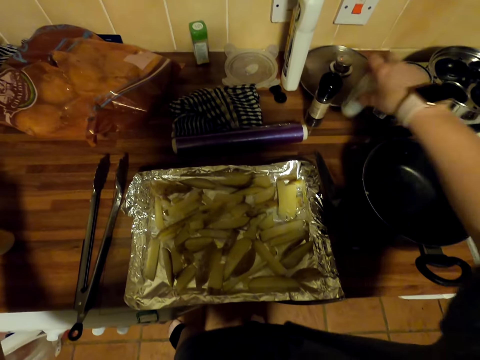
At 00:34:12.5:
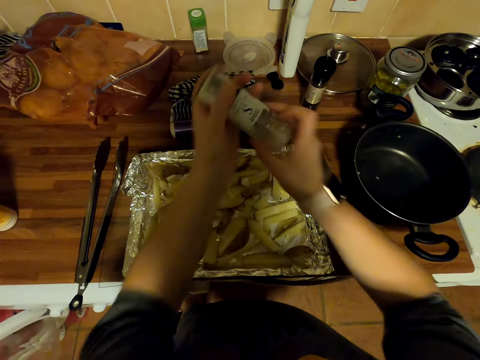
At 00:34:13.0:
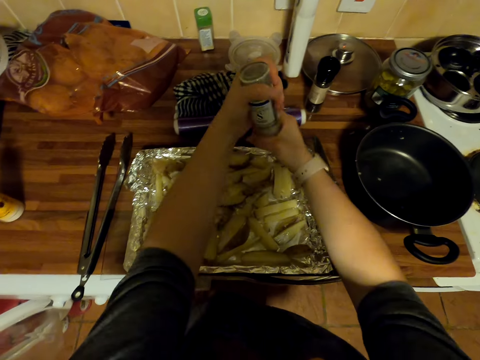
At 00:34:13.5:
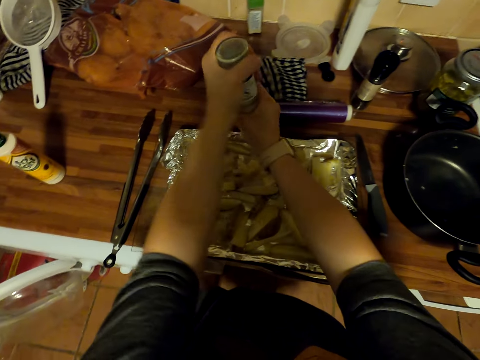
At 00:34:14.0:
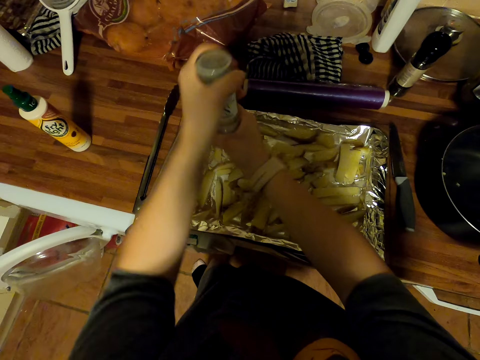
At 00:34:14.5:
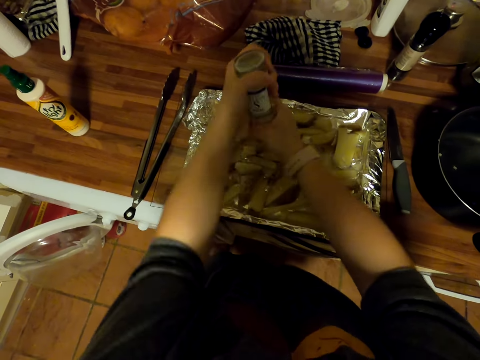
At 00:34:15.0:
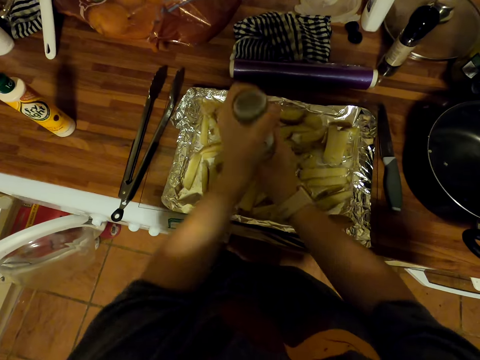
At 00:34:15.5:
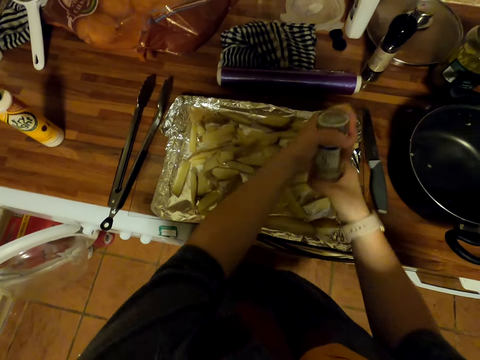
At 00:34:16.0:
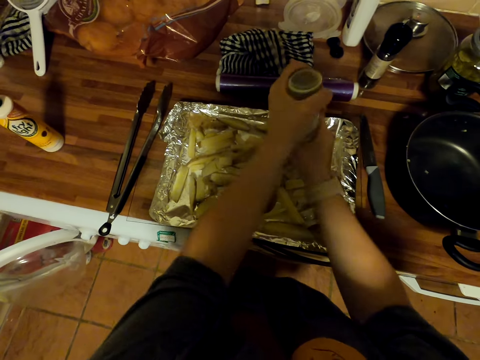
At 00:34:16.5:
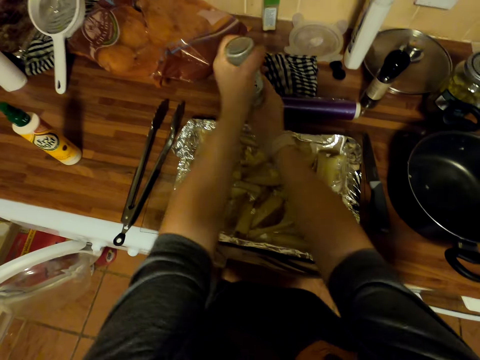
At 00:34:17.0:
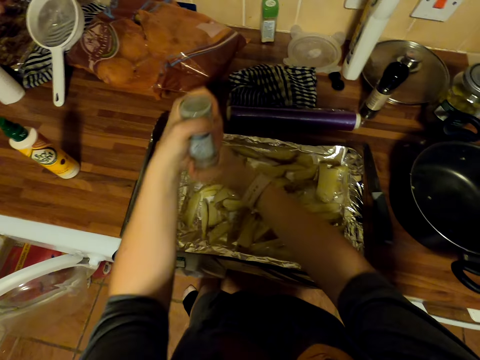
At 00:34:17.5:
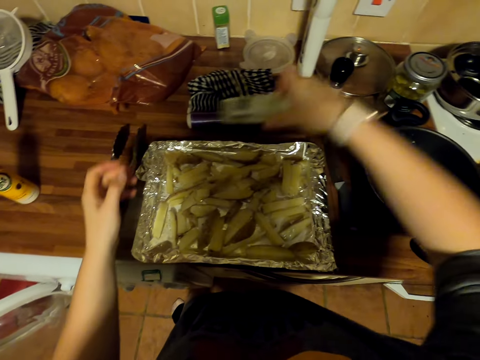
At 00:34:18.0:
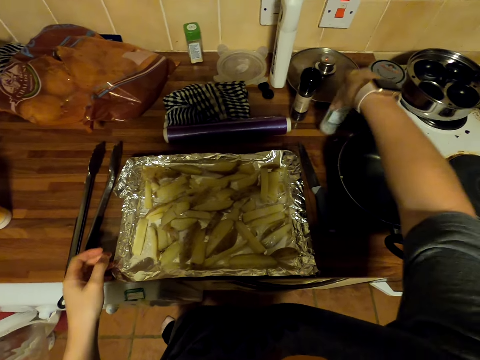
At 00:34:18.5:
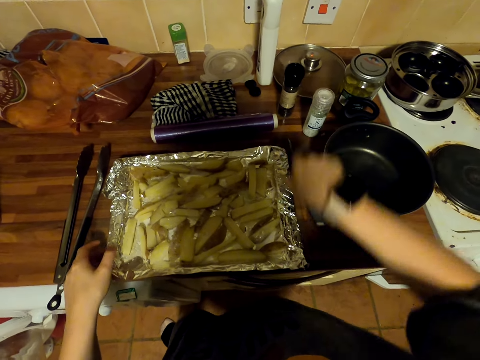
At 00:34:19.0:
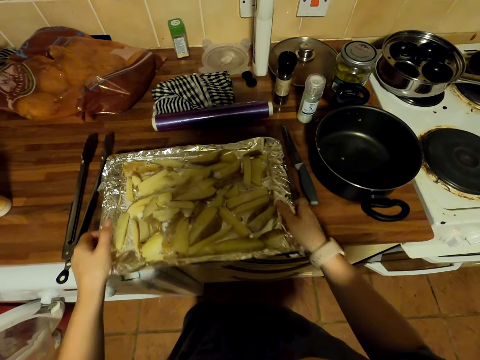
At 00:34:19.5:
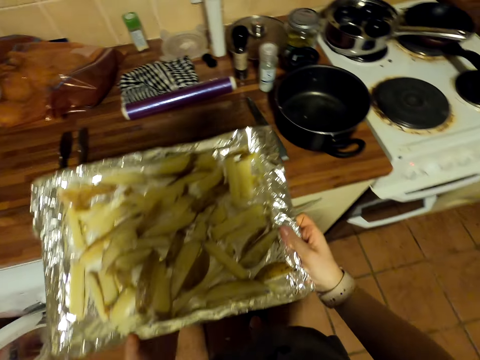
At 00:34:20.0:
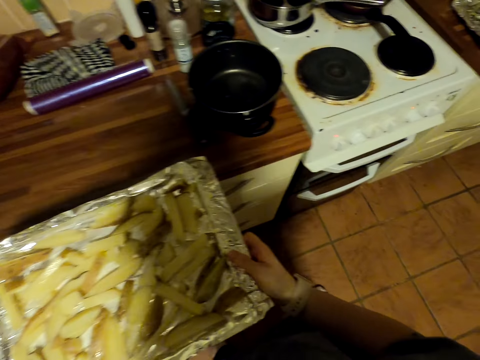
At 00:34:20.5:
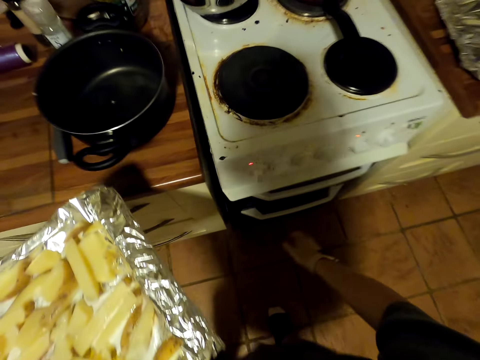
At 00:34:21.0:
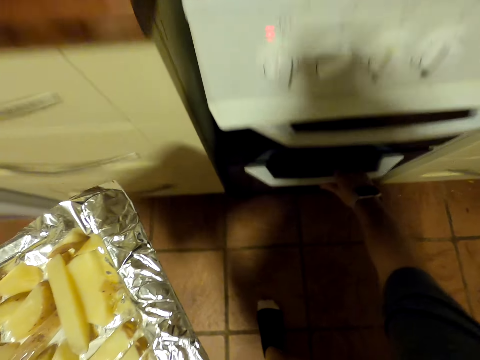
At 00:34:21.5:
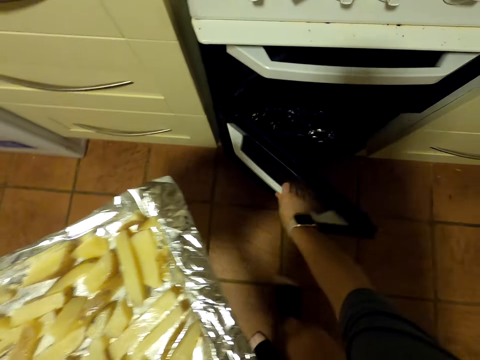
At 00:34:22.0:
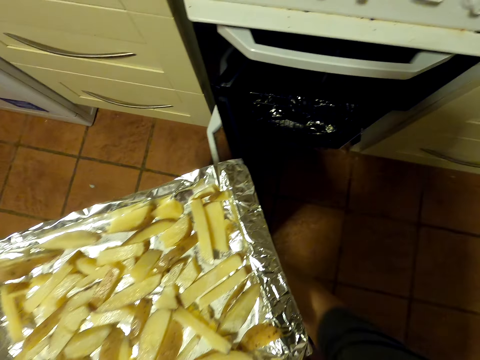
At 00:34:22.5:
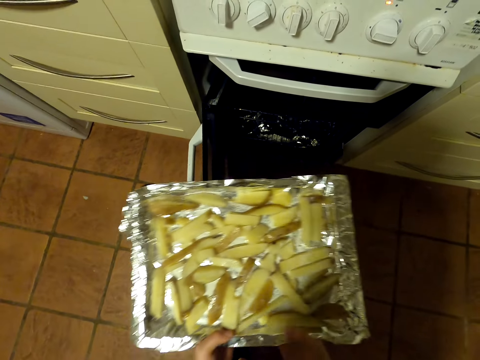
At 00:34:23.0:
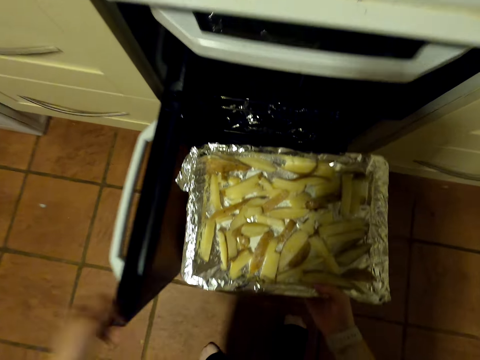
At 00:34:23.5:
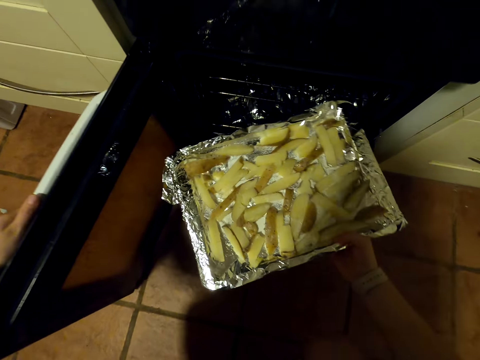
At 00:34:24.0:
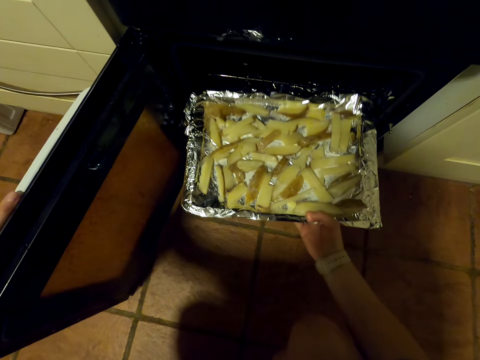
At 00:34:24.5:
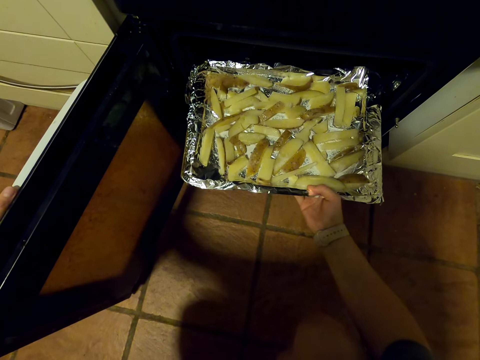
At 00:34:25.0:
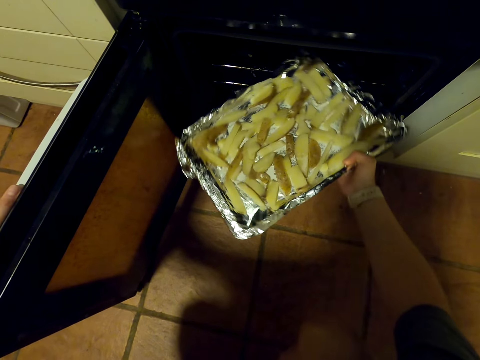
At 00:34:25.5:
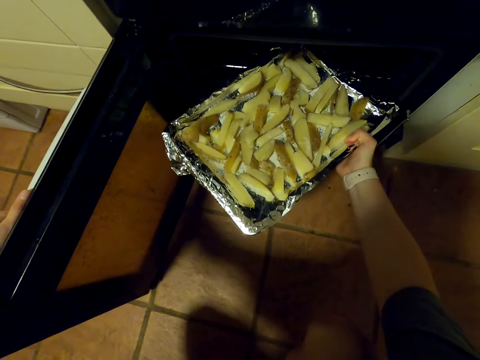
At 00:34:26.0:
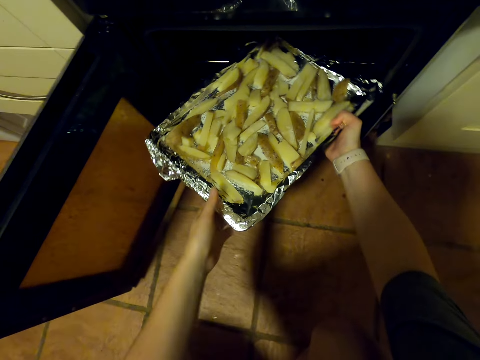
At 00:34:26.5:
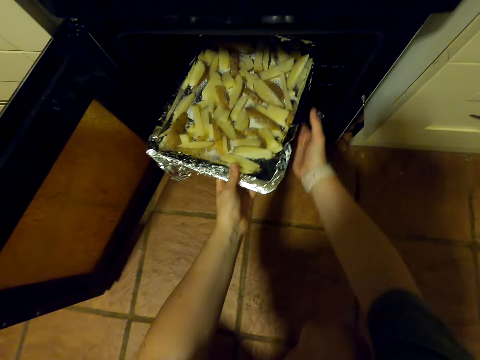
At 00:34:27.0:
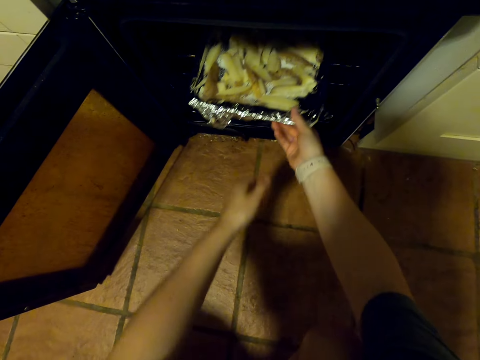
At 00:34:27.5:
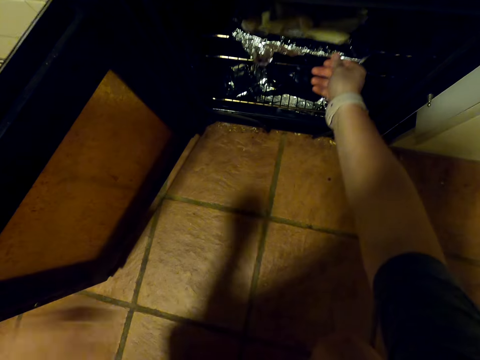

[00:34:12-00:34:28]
The camera wearer puts a spray bottle on the countertop. They pick up a spice bottle on the countertop. They put spice on the potatoes. They put the spice bottle on the countertop. They pick up a tray or oven plate on the countertop. They move around. They open the oven. They put the oven plate in the oven. They bend downwards. They turn the tray in the oven. They put the tray in the oven.

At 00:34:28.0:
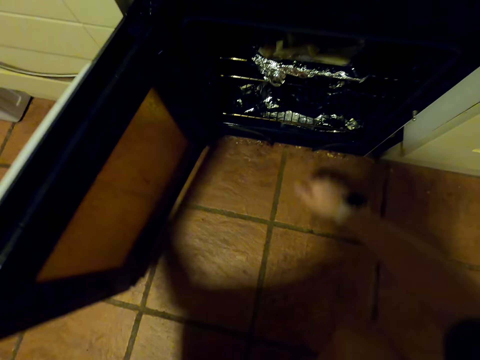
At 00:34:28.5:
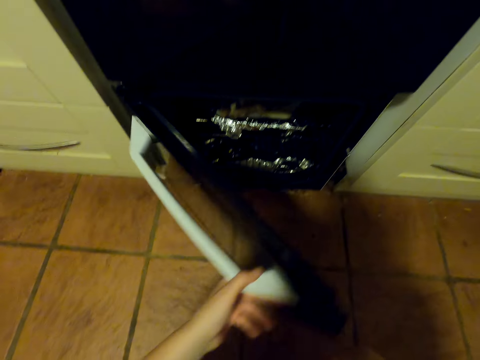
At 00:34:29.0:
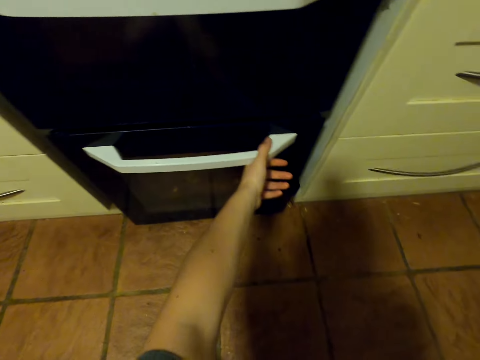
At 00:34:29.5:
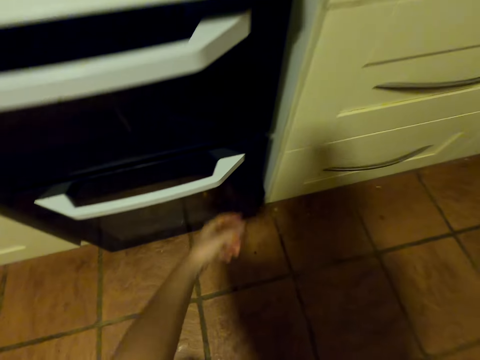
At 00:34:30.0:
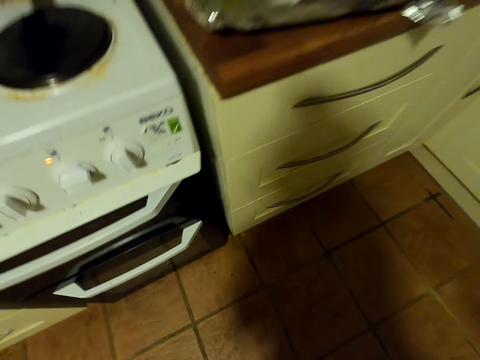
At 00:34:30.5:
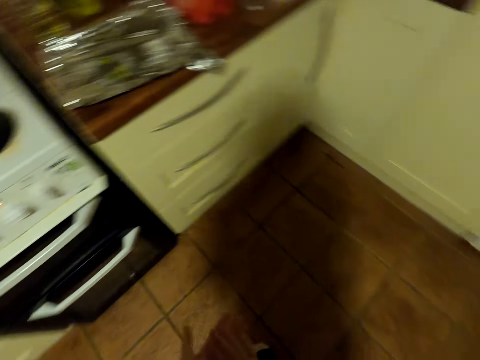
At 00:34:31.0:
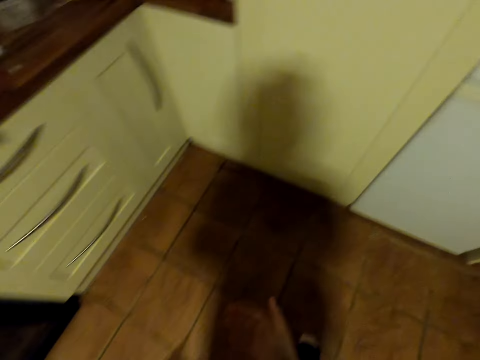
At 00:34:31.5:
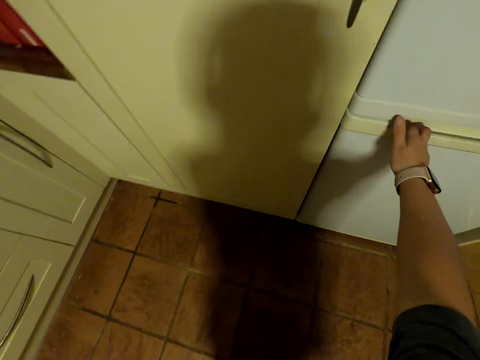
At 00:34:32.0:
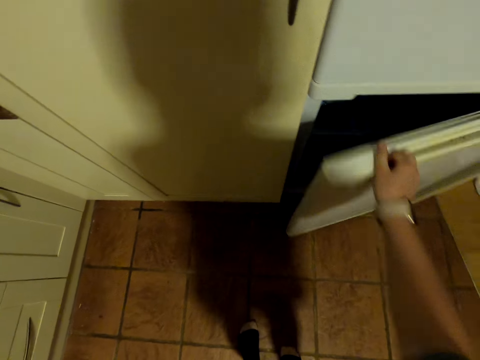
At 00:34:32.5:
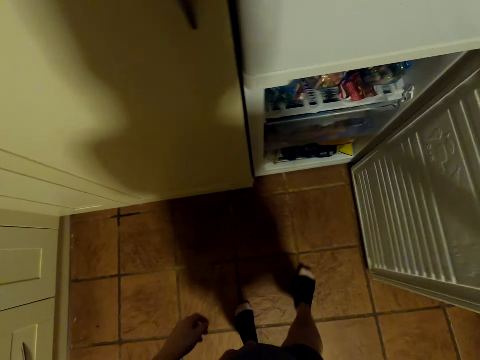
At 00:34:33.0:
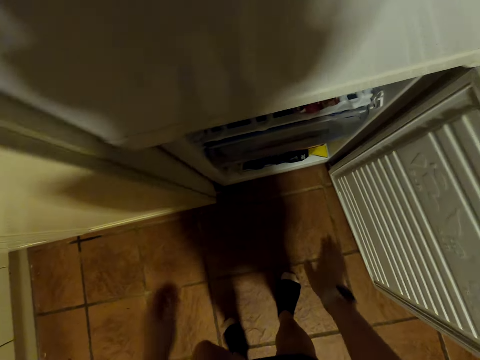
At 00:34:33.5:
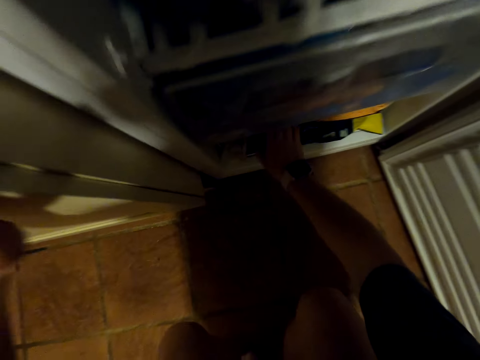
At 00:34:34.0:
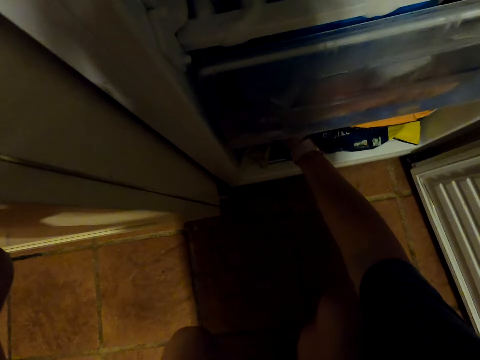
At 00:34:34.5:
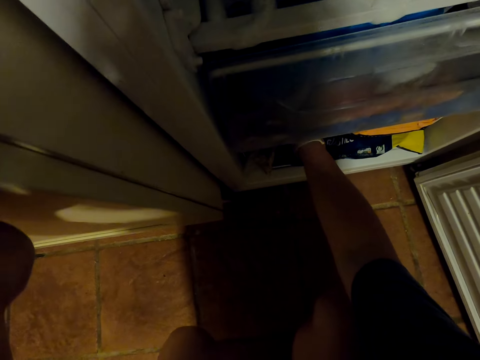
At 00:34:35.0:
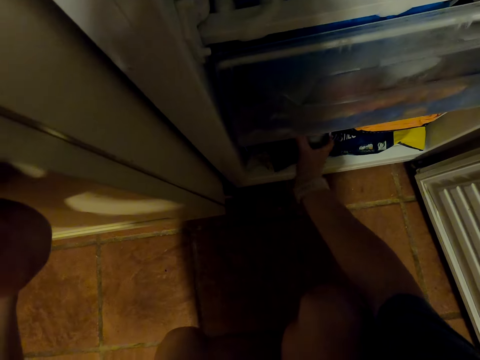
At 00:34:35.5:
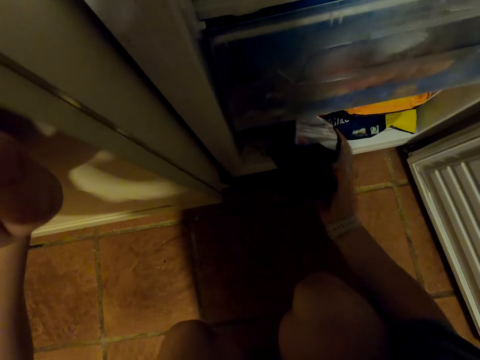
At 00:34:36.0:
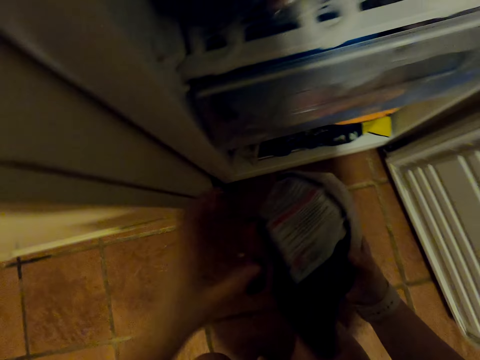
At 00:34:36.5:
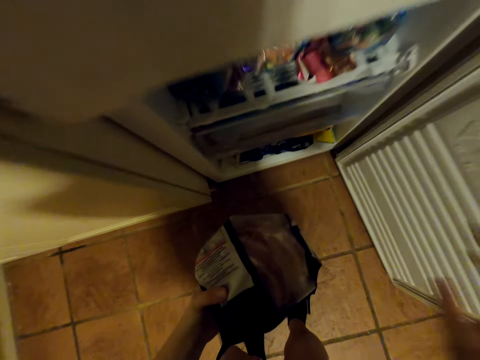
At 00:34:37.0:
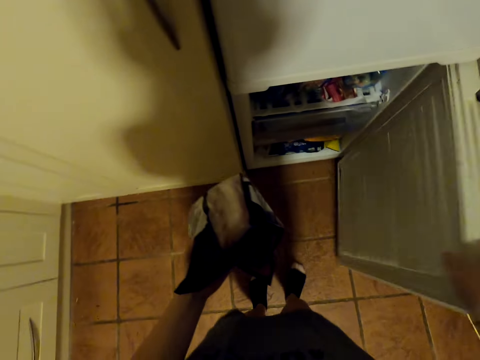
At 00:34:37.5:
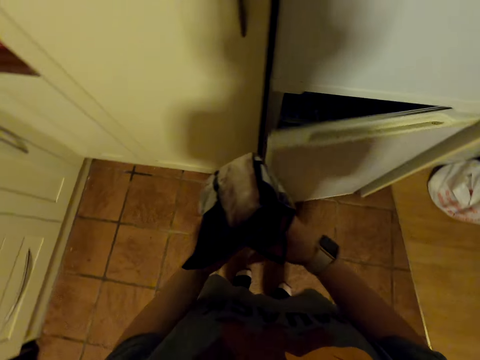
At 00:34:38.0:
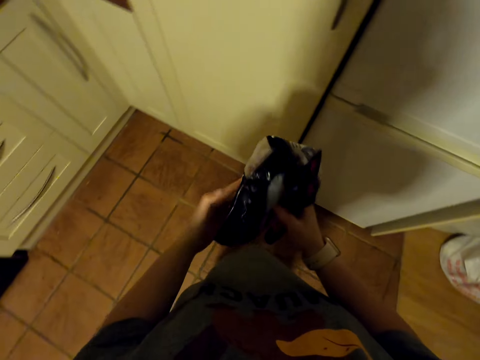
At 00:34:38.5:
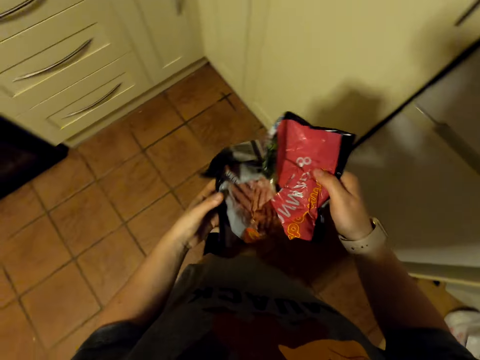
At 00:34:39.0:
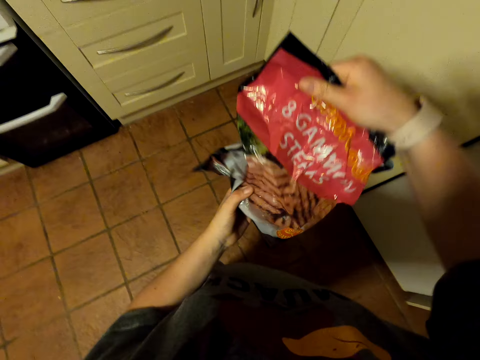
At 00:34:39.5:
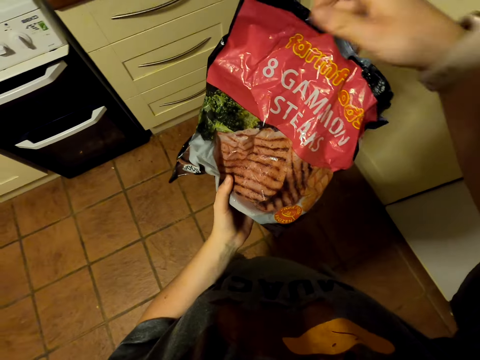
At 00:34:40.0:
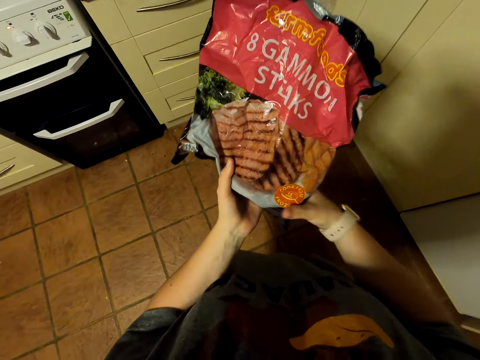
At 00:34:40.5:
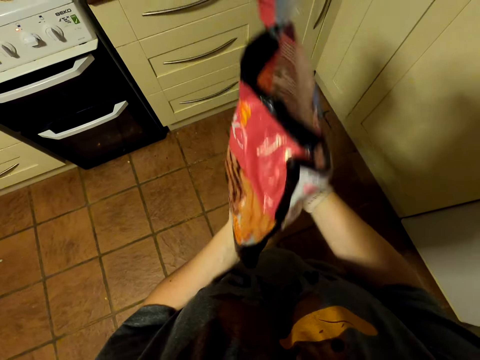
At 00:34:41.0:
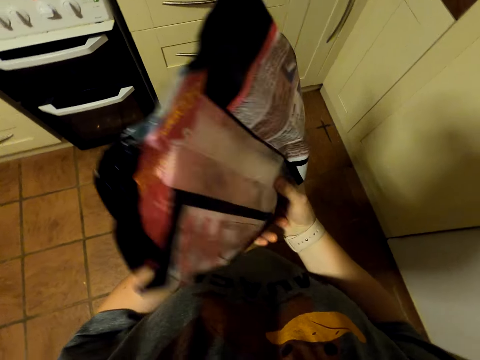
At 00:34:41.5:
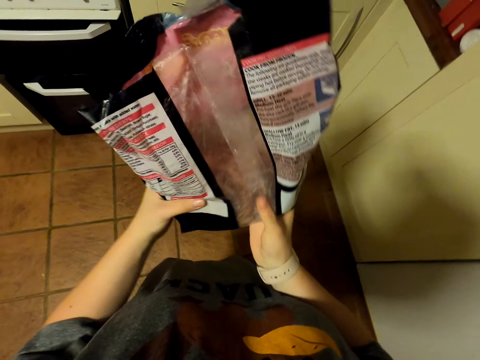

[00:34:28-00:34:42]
The camera wearer closes the oven. They wipe their hands. They stand up. They clap their hands. They walk around. They open the fridge. They squat. They pick up a paper with steaks in the fridge. They stand up. They close the fridge. They unwrap the steak. They turn the steak paper.
